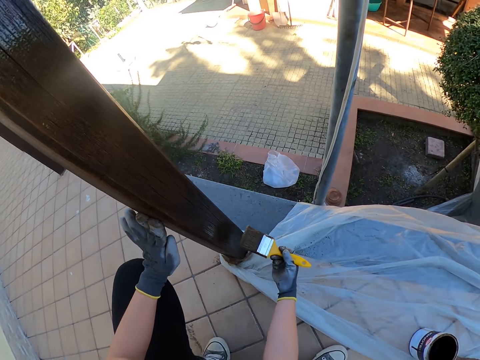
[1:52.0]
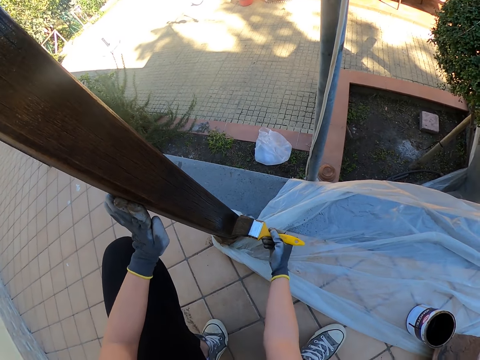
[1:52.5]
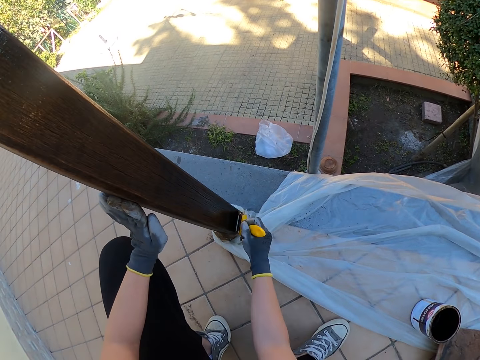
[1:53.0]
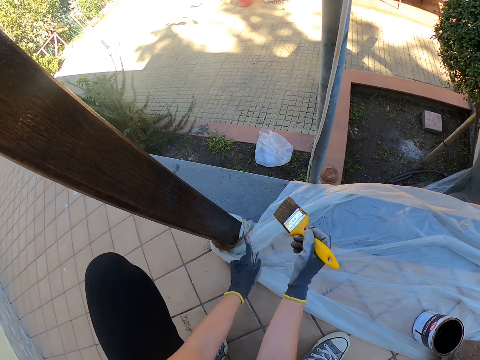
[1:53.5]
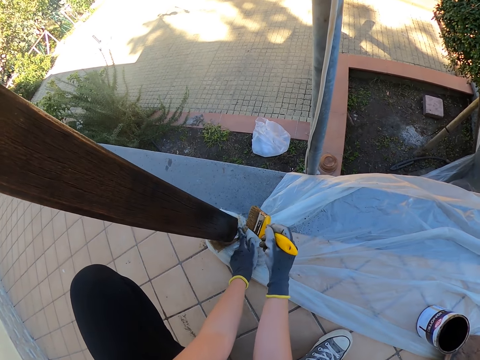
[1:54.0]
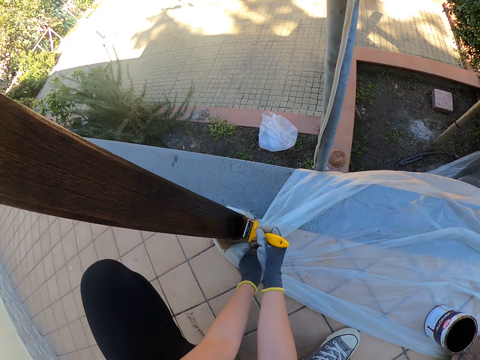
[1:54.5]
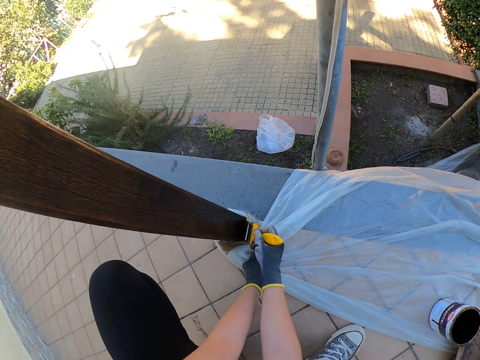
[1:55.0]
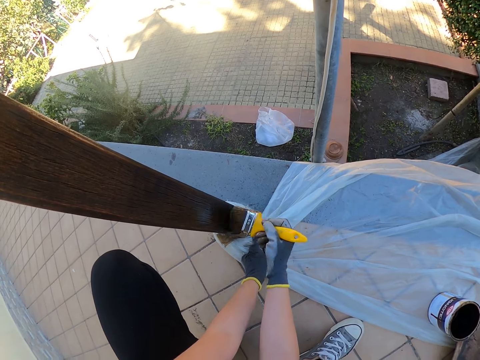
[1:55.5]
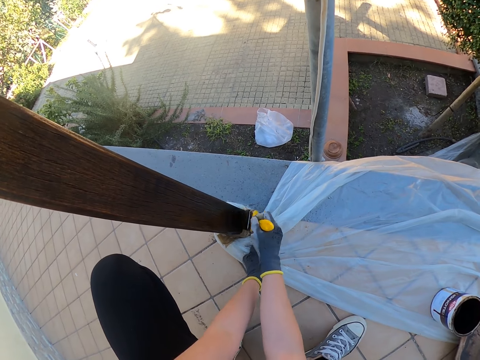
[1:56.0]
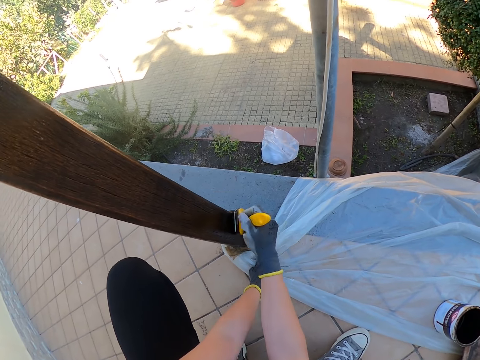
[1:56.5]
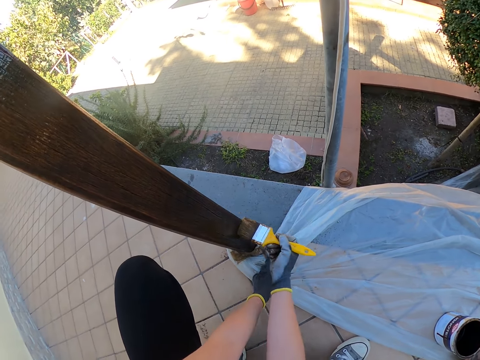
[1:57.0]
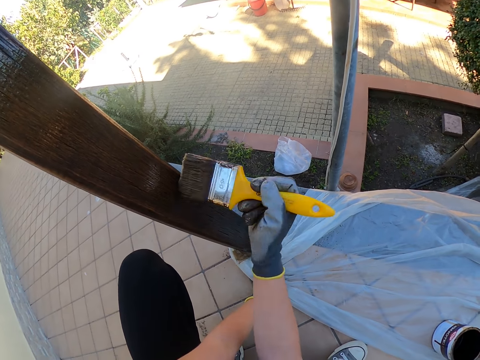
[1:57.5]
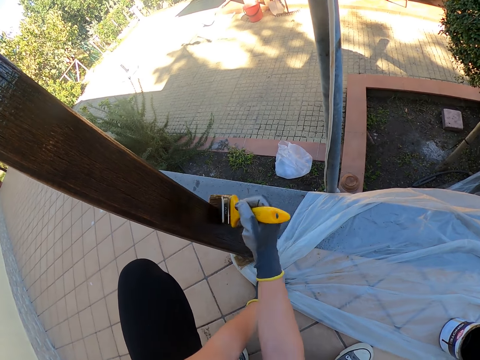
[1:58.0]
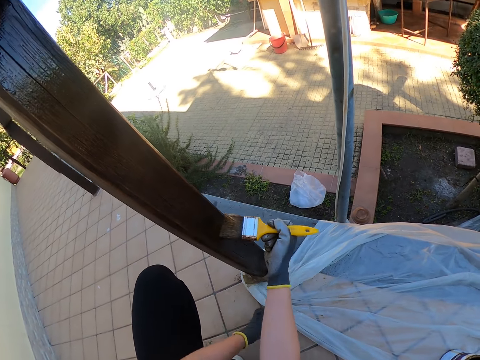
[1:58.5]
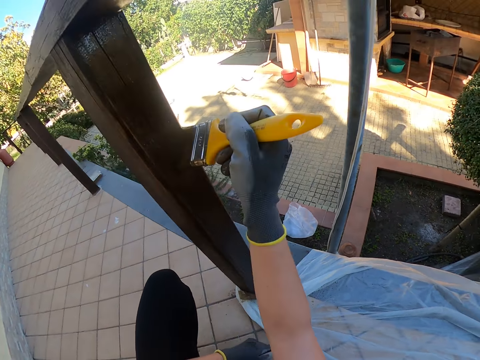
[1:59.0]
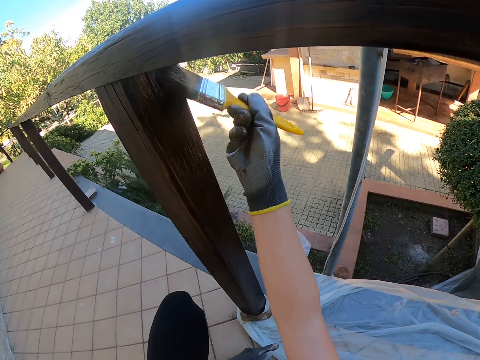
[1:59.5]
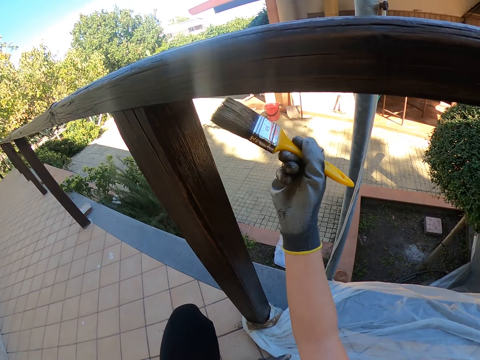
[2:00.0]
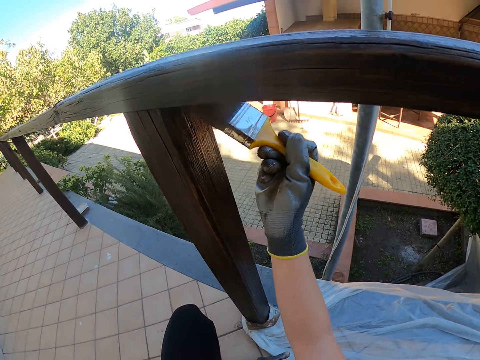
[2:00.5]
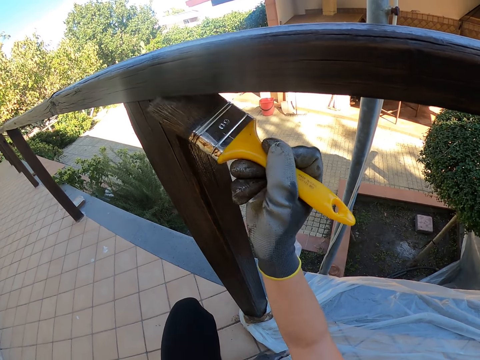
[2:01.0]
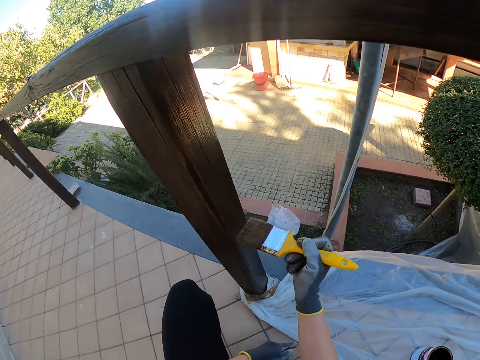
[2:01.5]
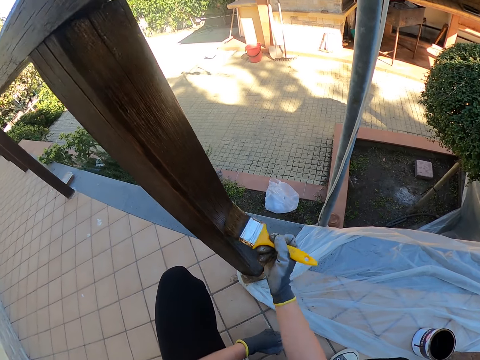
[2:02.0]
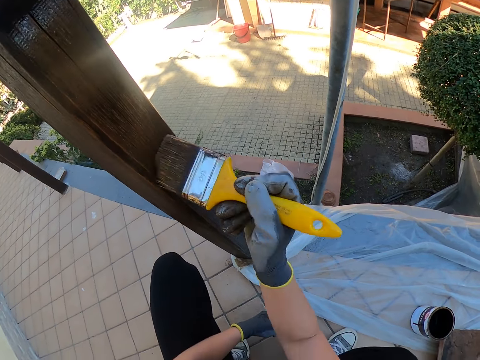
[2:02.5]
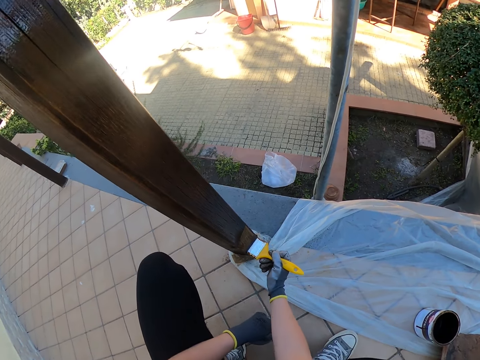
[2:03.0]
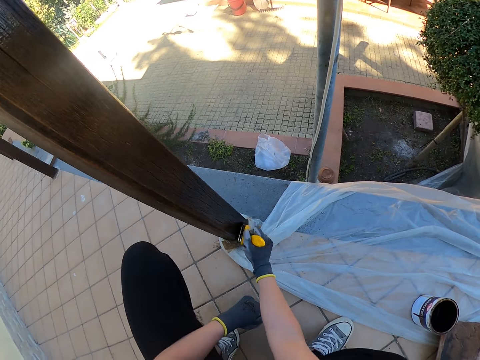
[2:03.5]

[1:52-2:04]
The camera wearer holds down the nylon or polythene sheet with his left hand. He paints the wooden guard rail. He removes his hand from the polythene sheet.

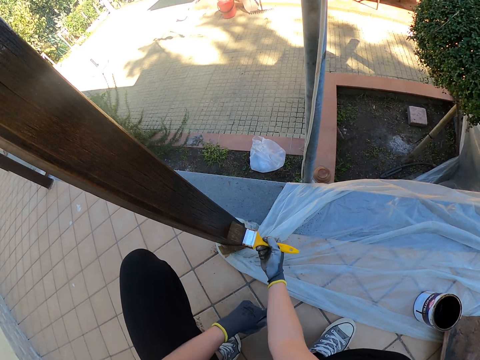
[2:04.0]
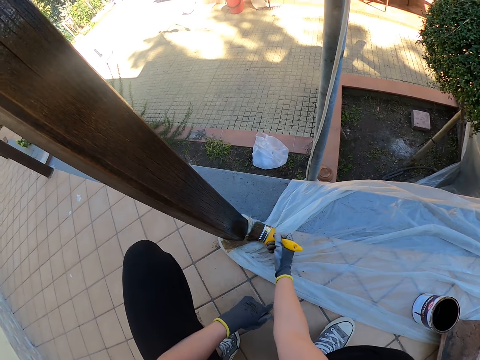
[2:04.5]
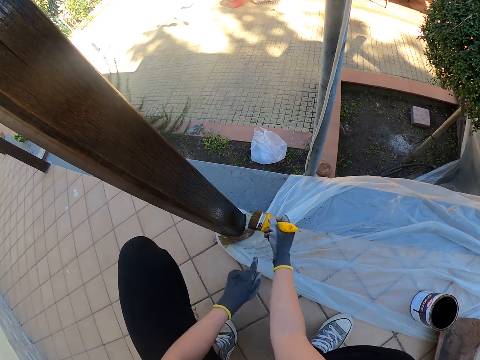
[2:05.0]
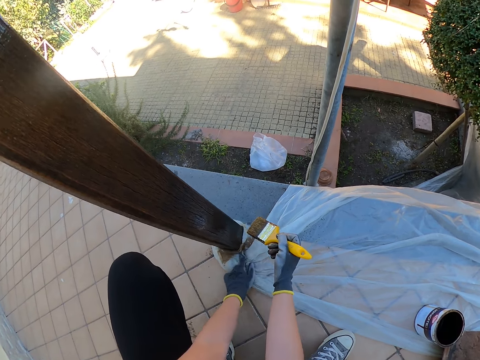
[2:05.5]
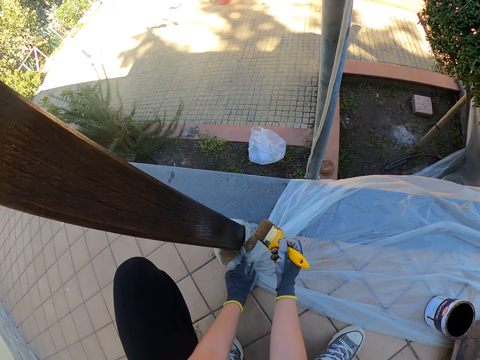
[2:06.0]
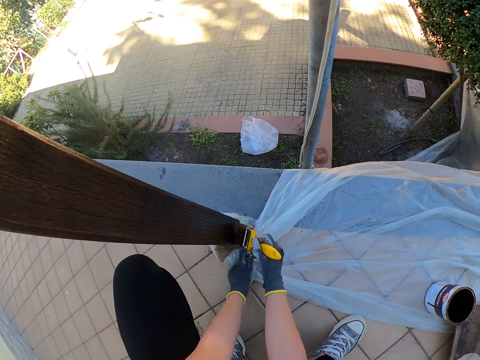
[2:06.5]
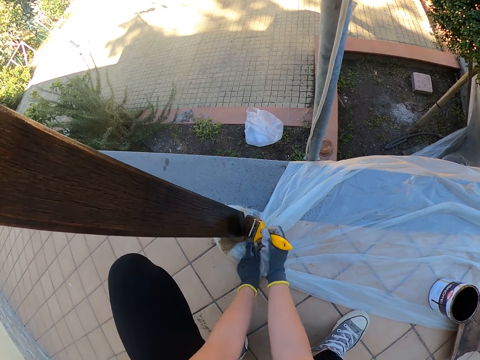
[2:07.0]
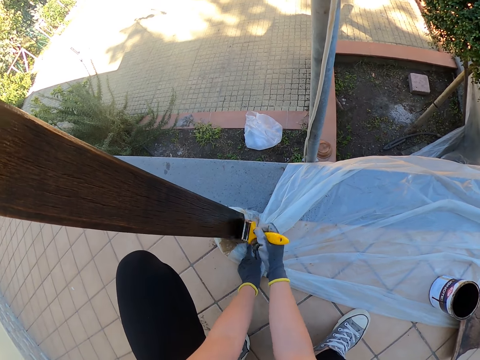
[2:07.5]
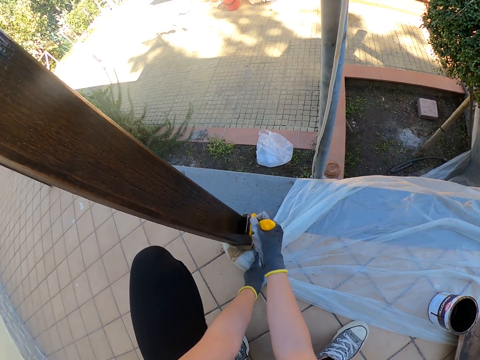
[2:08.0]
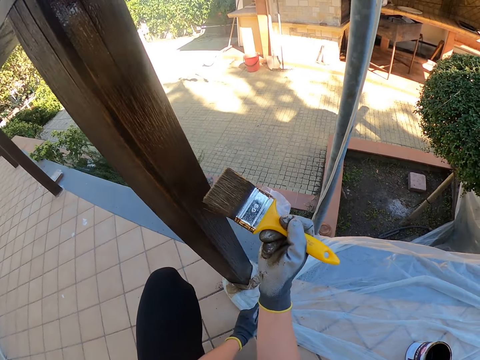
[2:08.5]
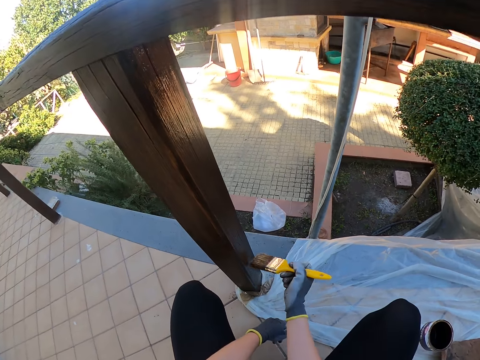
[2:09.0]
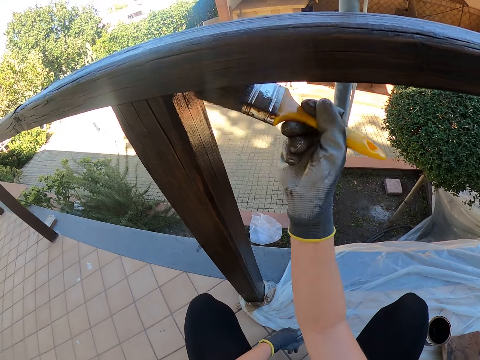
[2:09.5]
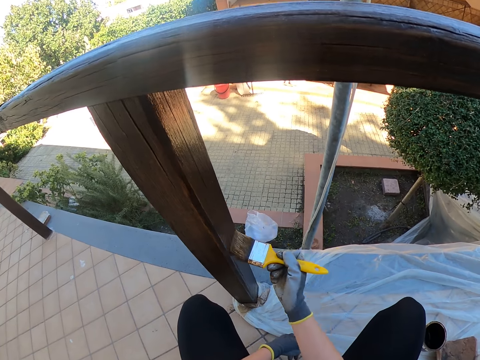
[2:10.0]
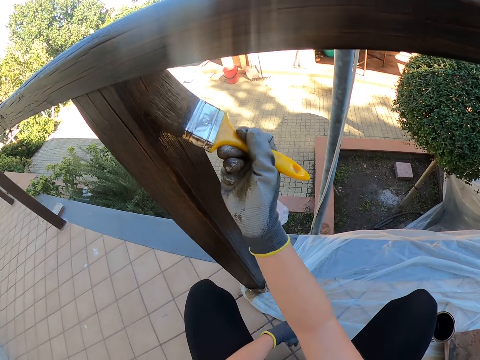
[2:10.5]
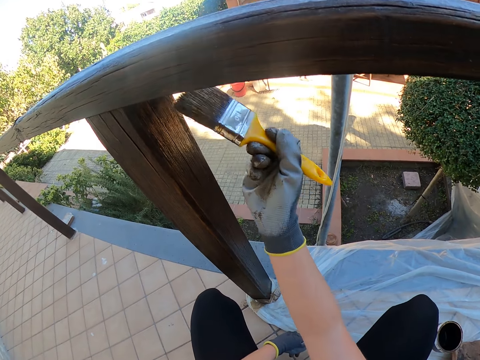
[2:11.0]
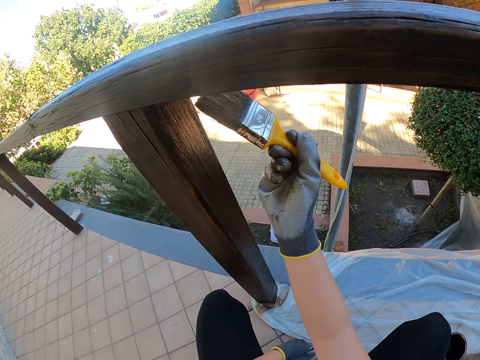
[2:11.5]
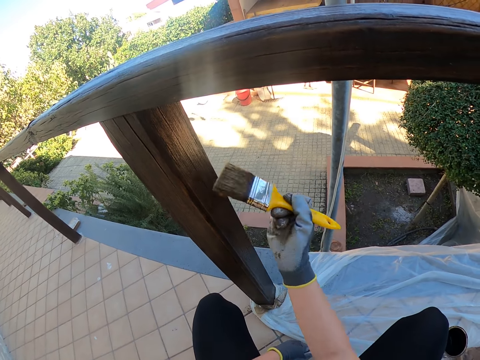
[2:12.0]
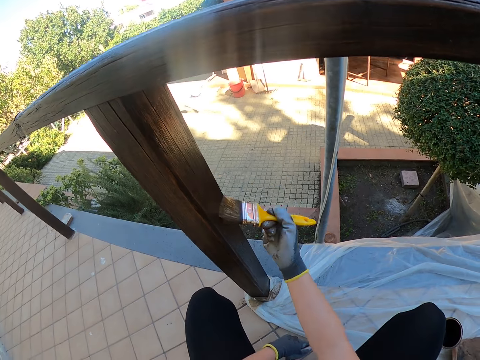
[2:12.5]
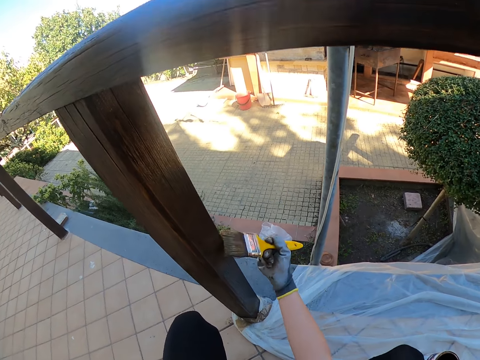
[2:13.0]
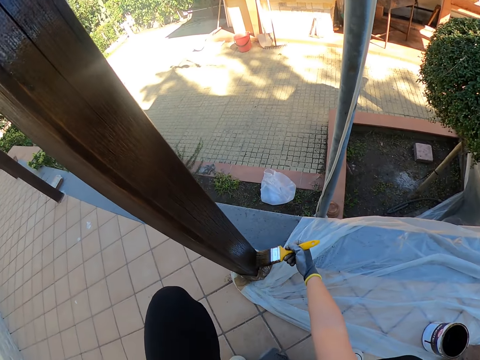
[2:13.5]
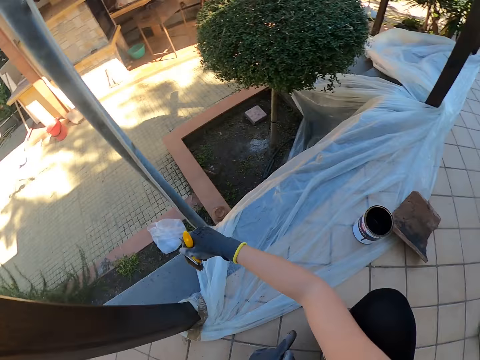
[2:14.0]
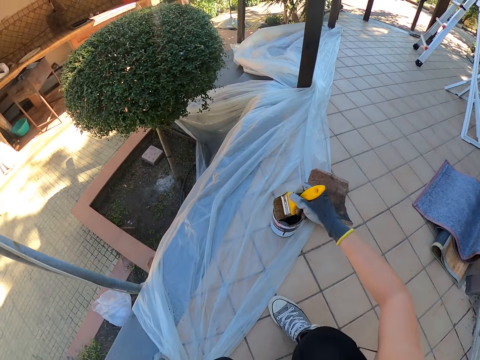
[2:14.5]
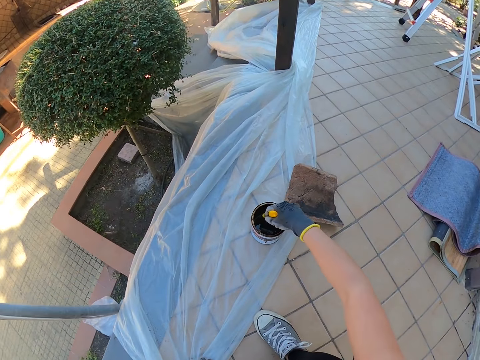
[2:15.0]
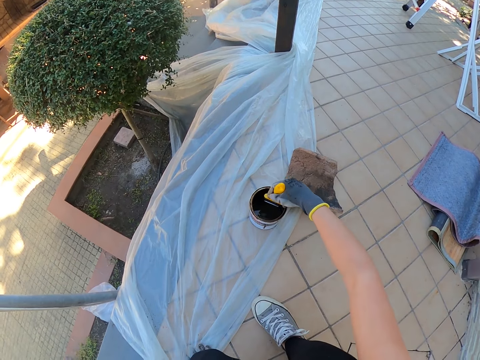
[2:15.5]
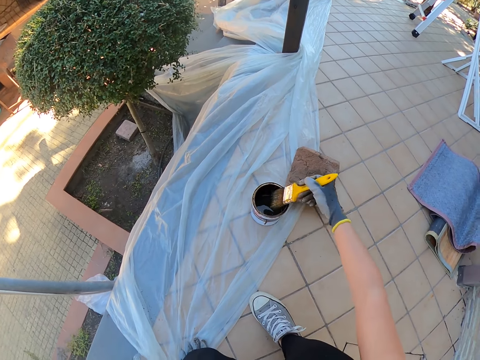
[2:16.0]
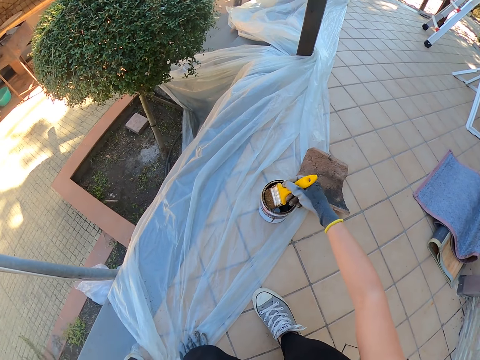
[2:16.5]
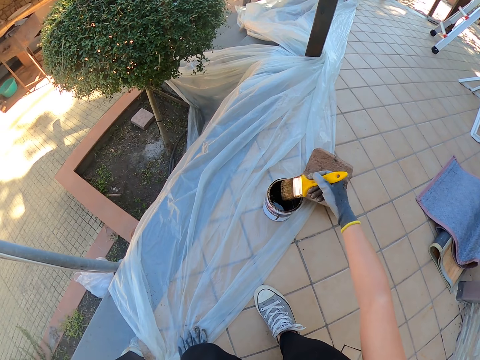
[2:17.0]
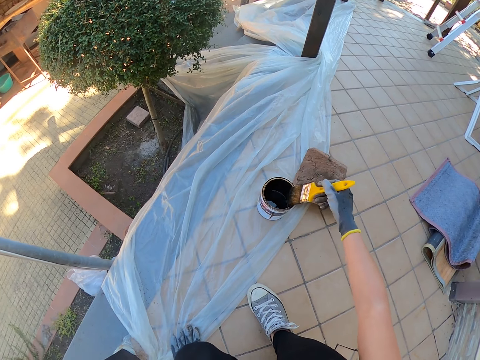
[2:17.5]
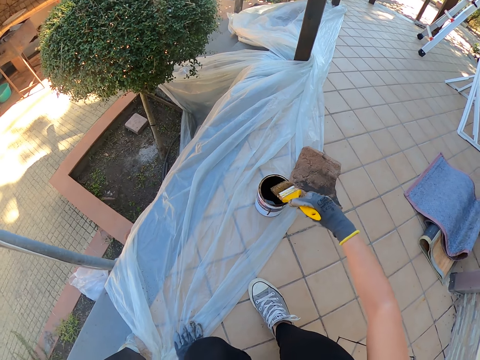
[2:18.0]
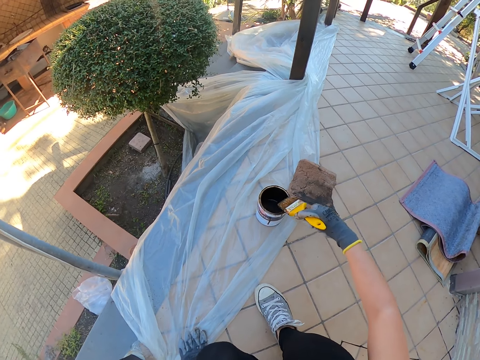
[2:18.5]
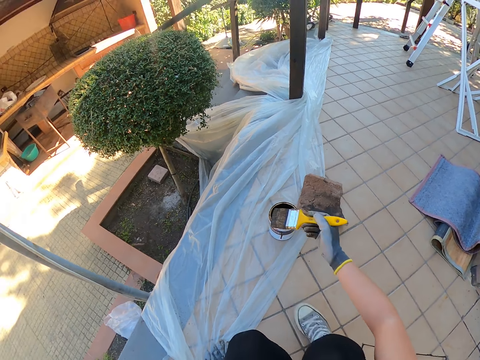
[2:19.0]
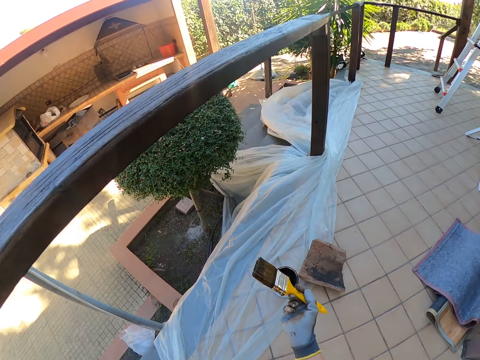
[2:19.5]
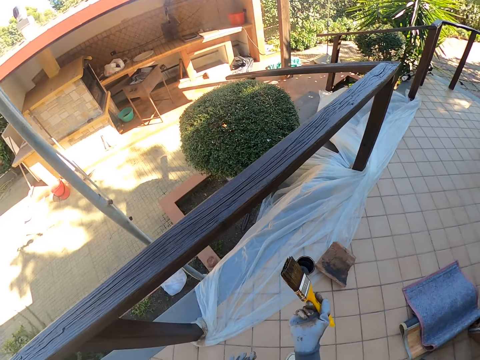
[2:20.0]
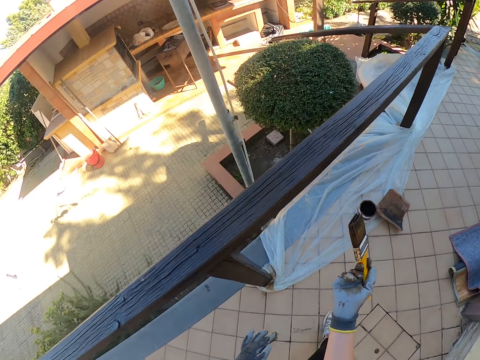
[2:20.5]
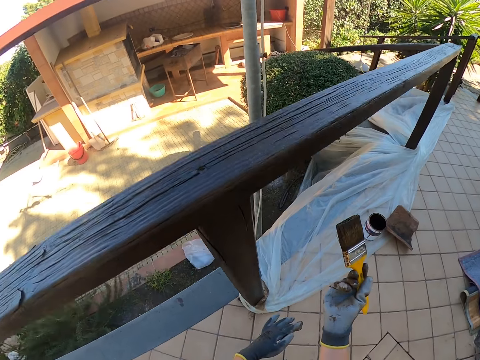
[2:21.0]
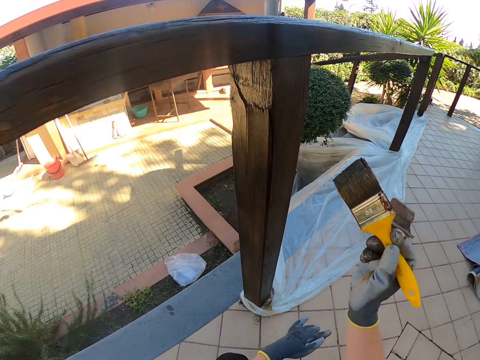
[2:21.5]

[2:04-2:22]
The camera wearer holds down the nylon or polythene sheet with his left hand. He removes his hand from the polythene sheet. He removes the brush from the porch rail post. He dips the paint brush in the paint can. He drains the paint on the brush by the side of the paint can. He removes the brush from the paint can. He moves.
